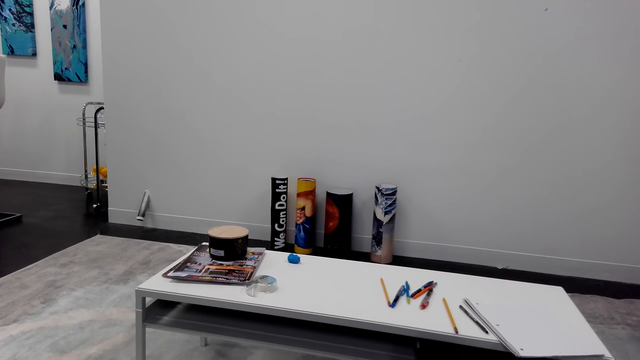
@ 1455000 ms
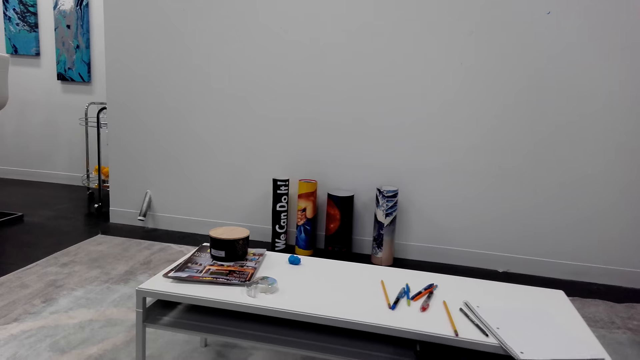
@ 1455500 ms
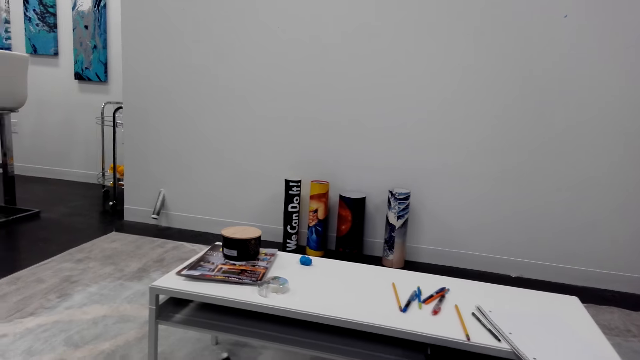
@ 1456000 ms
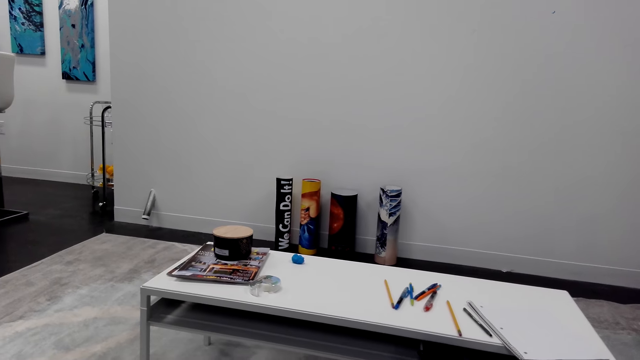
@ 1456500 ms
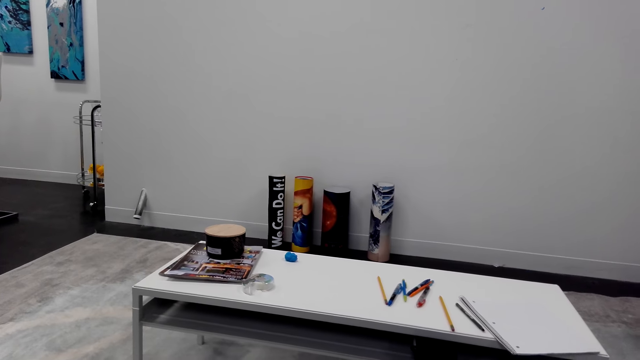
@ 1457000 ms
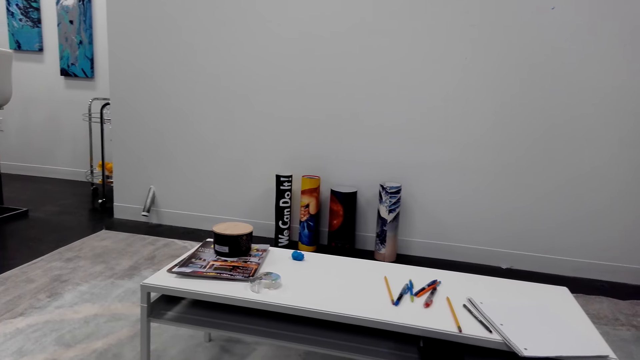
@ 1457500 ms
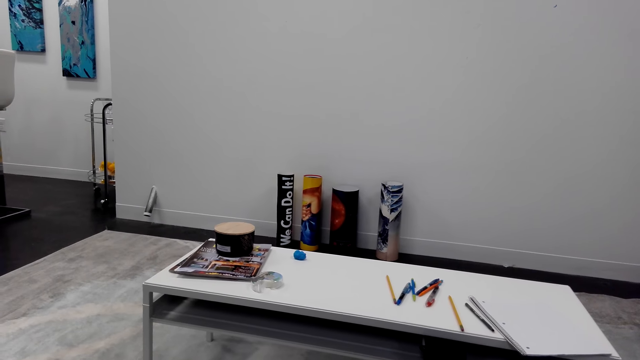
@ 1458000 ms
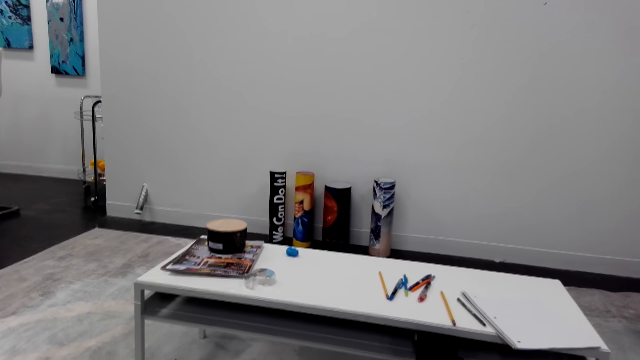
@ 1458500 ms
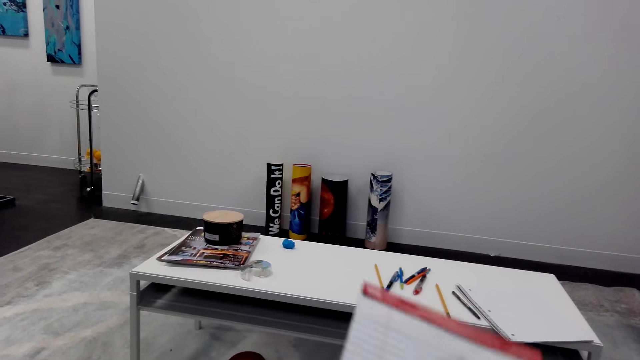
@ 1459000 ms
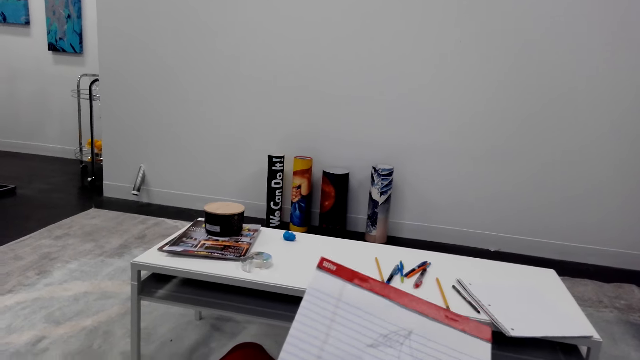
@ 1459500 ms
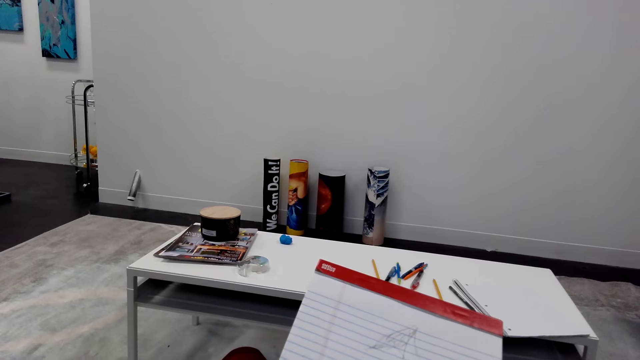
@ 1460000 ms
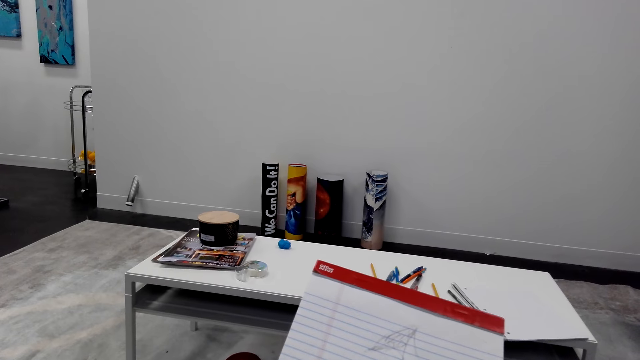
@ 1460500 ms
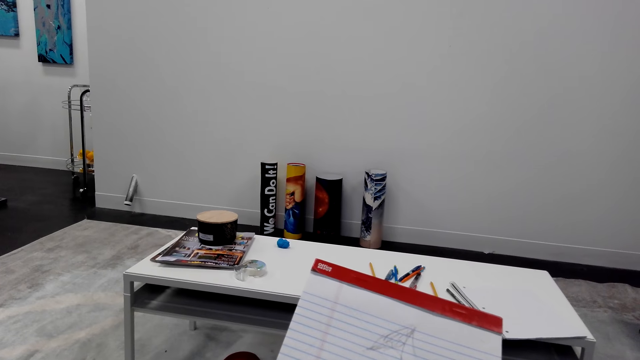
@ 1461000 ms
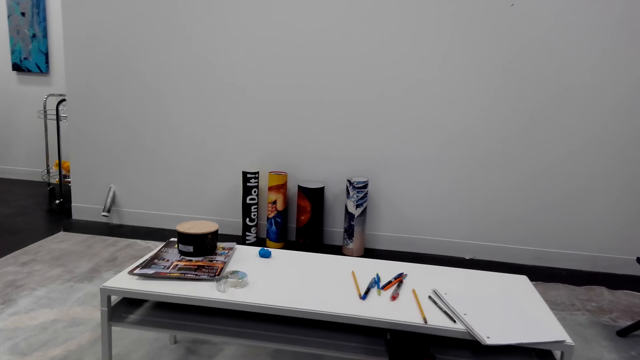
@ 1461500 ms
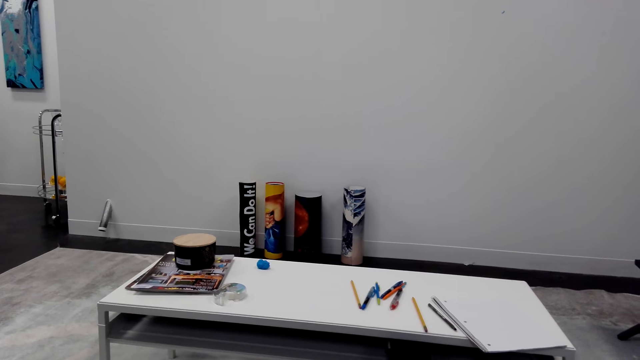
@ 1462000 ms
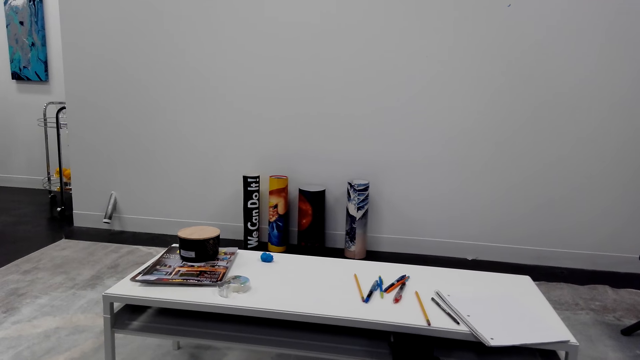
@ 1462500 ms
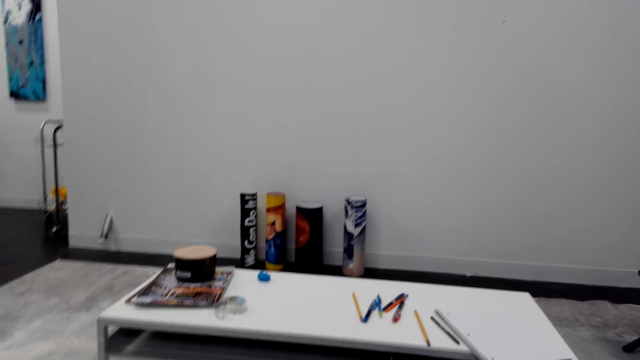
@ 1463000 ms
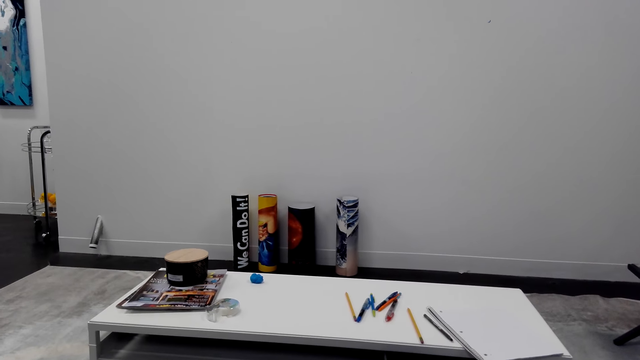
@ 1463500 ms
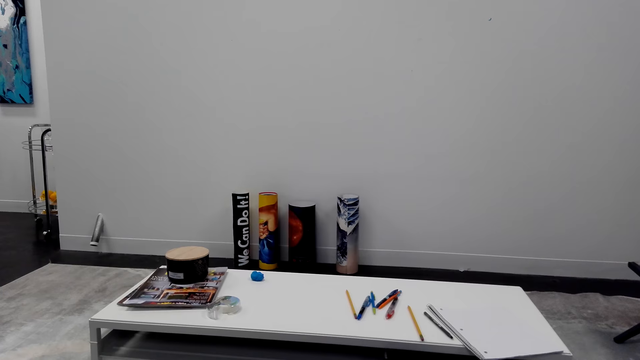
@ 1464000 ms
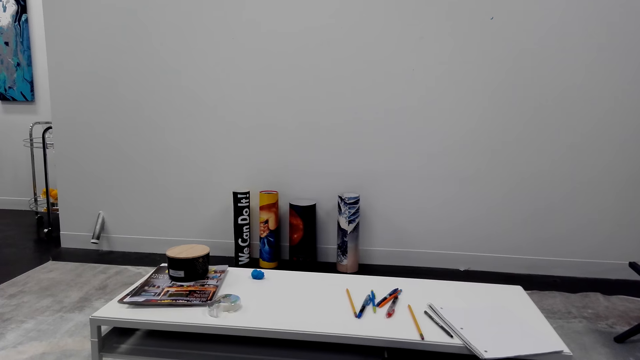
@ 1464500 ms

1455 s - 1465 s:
The camera wearer converses. They hold the book. They converse.

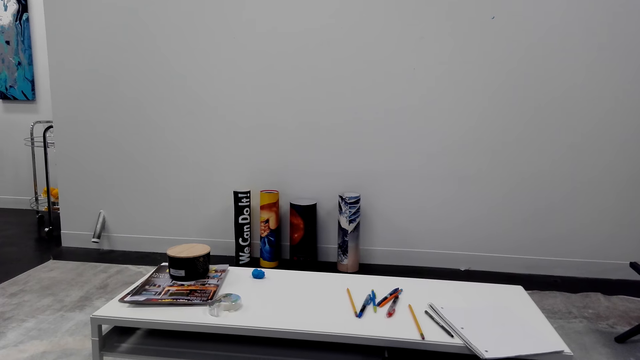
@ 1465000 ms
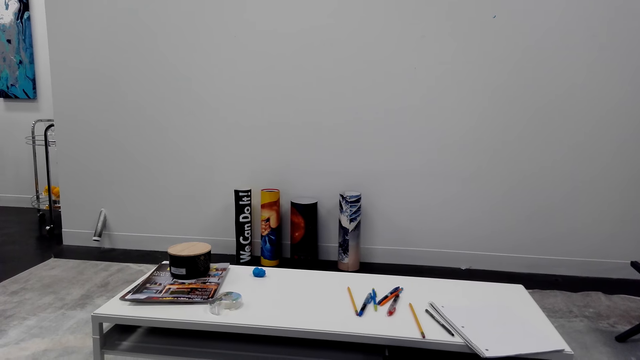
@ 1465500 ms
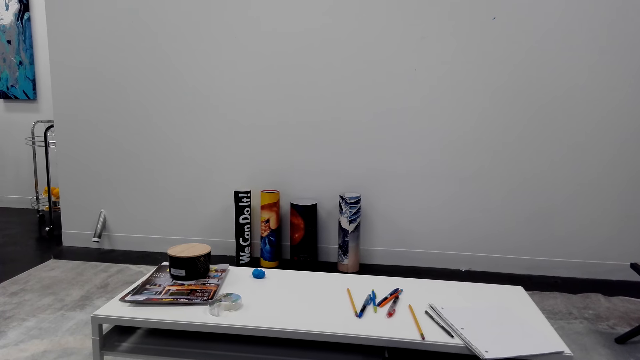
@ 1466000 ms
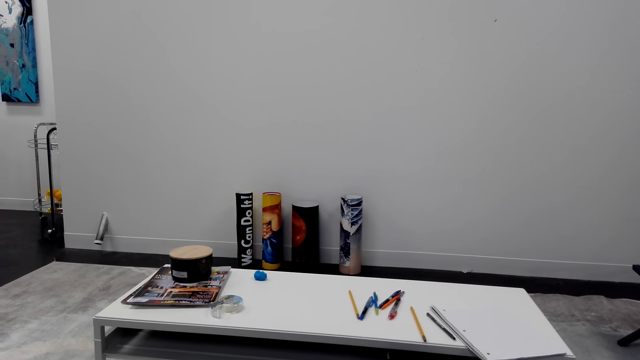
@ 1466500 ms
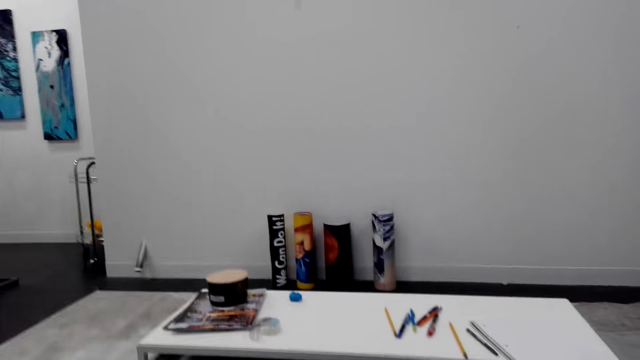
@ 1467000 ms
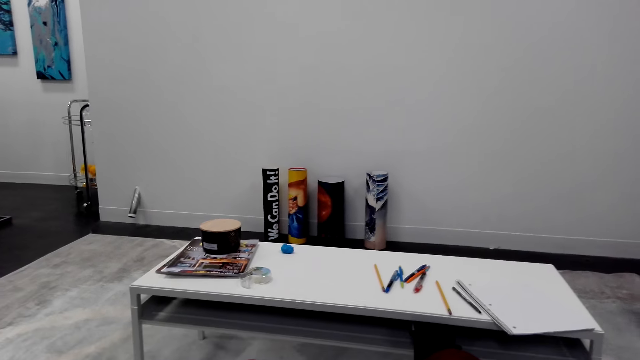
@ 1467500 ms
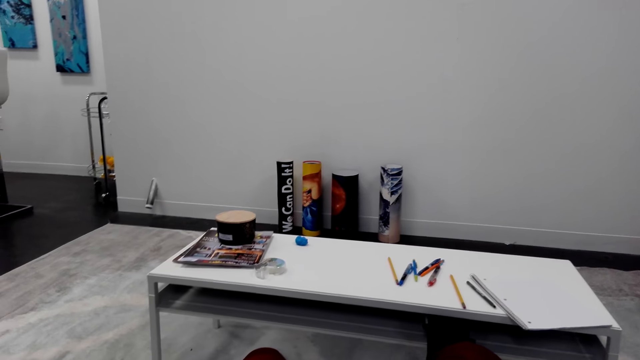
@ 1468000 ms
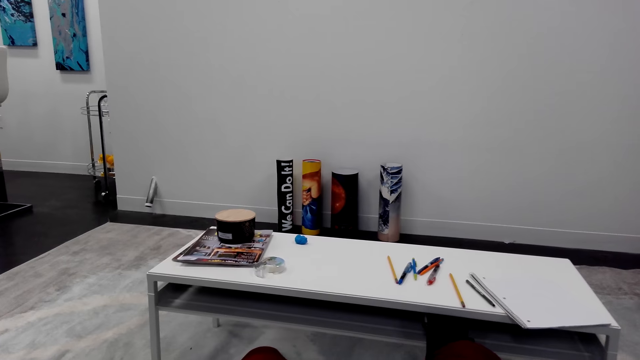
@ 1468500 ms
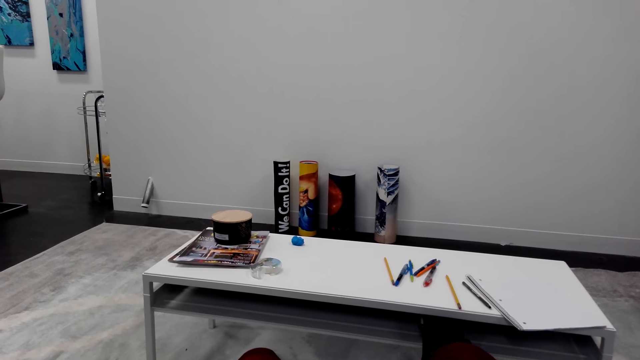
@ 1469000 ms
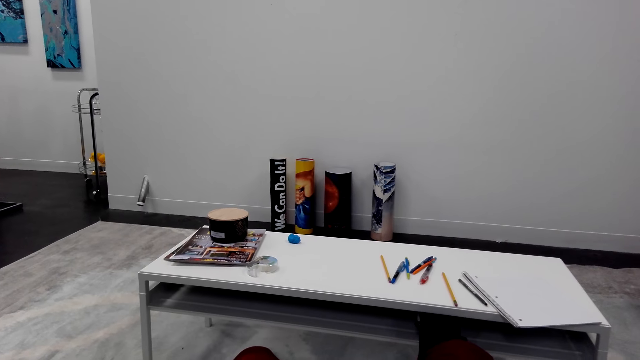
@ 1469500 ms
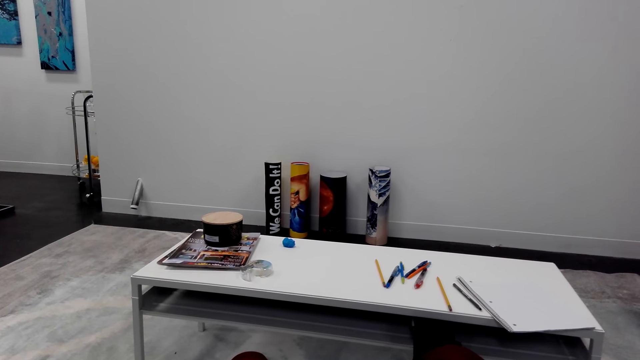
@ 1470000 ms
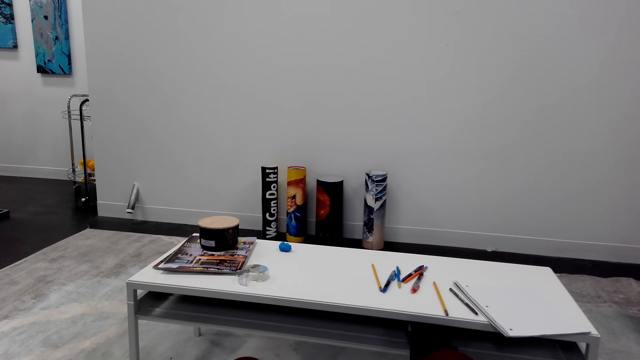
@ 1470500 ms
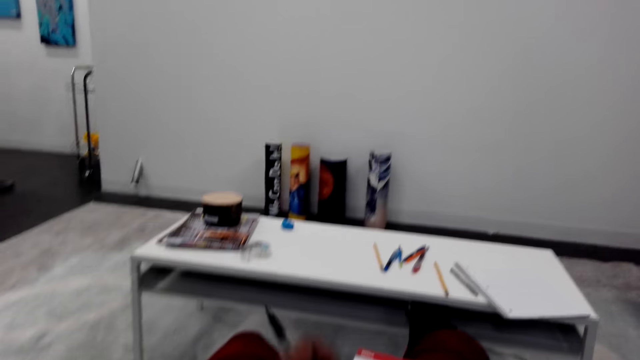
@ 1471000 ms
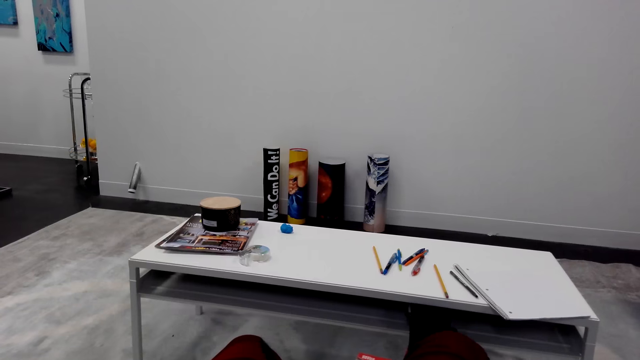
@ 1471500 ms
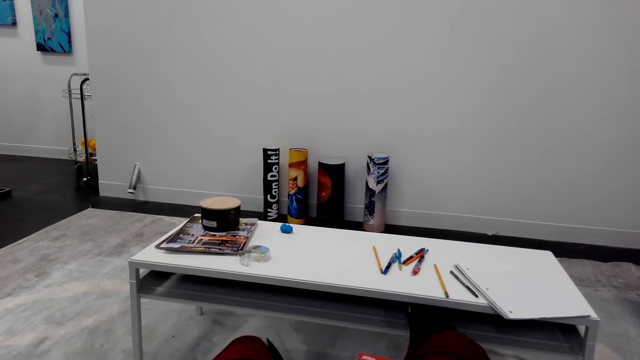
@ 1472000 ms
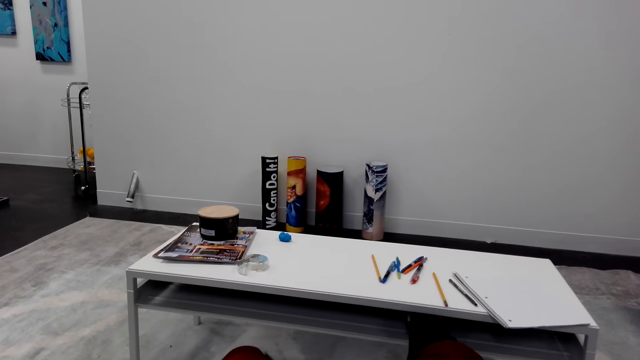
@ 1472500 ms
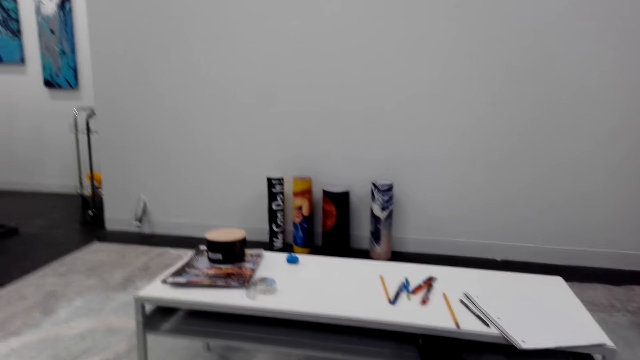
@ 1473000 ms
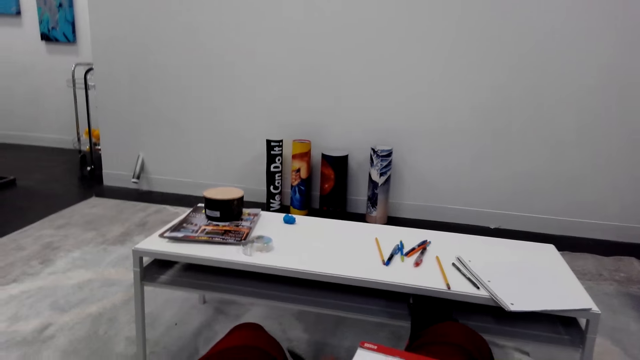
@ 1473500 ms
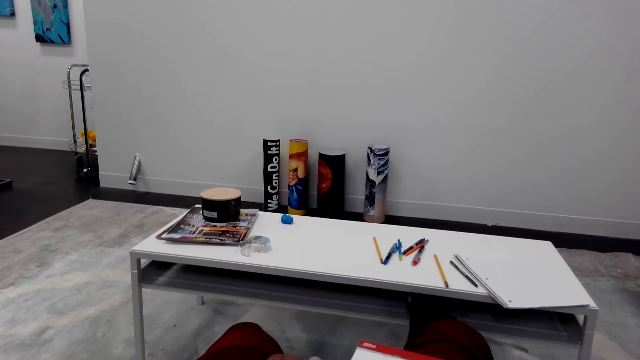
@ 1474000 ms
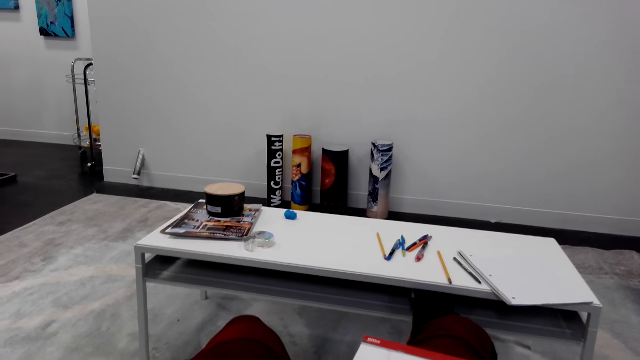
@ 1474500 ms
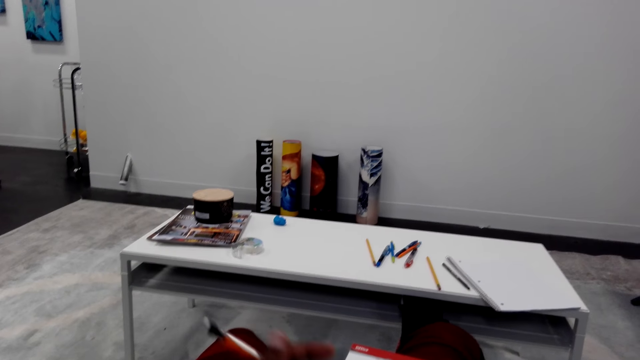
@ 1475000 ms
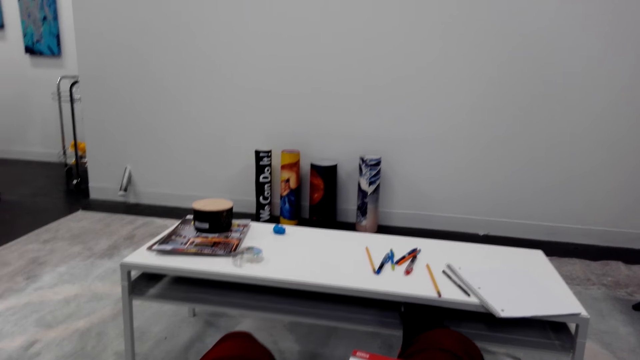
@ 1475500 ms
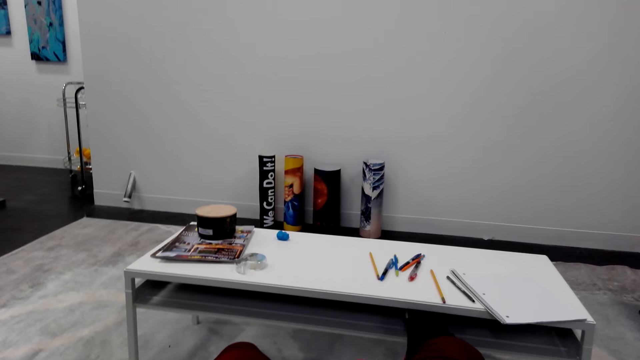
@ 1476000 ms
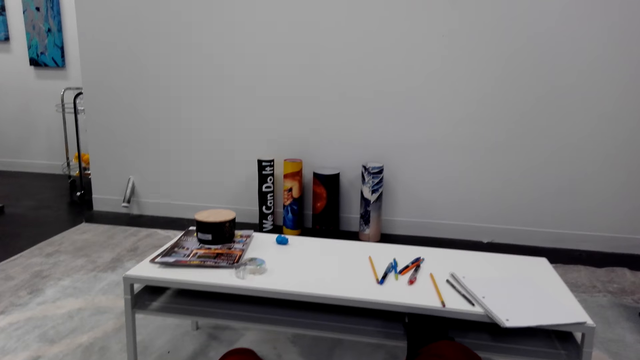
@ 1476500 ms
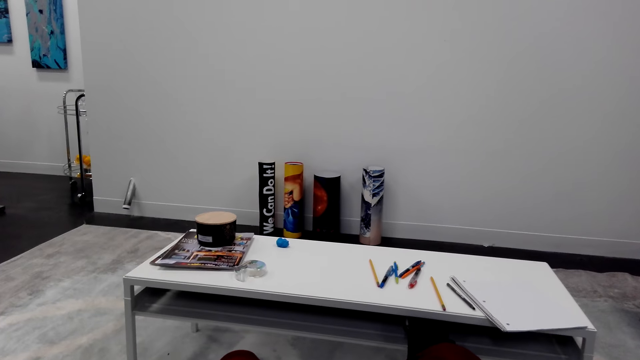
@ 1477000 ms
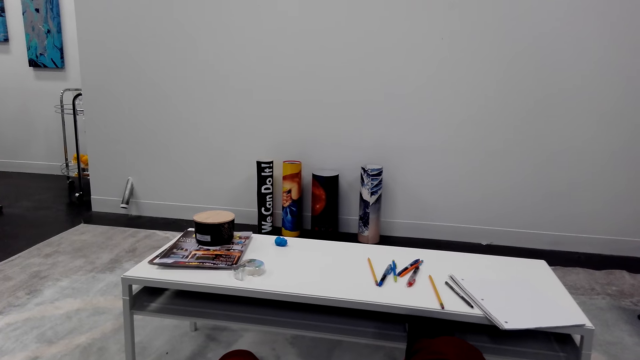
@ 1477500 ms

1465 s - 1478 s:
The camera wearer looks at the decoration. They converse. They look at the decoration. They converse.
